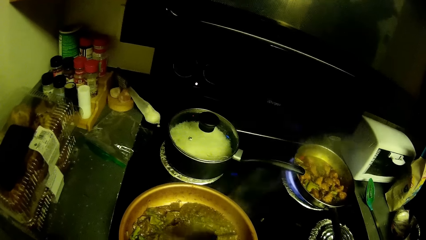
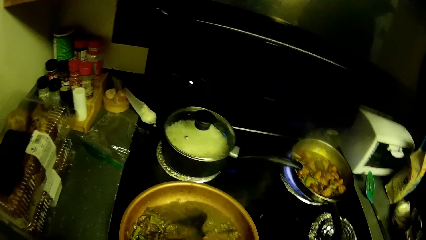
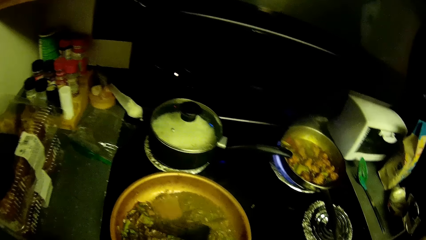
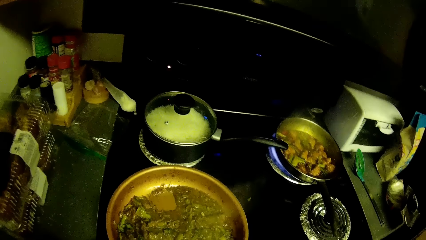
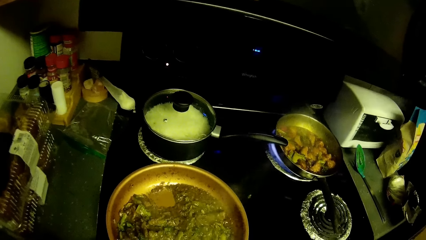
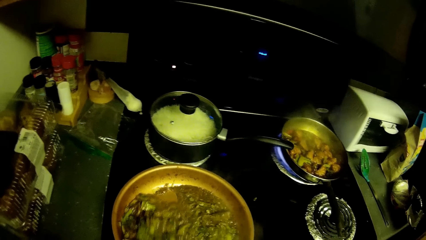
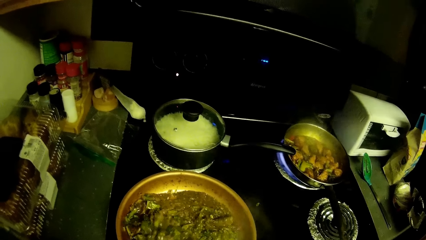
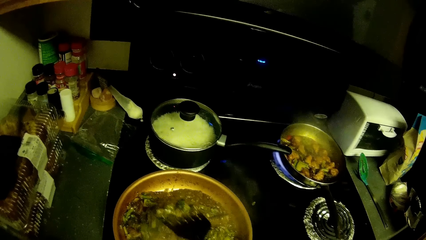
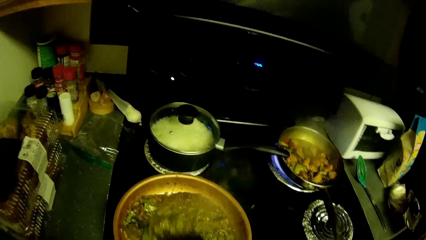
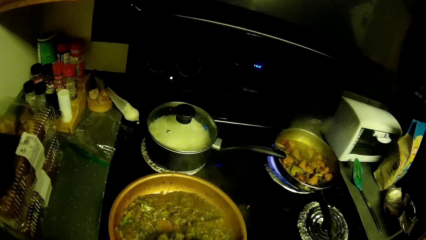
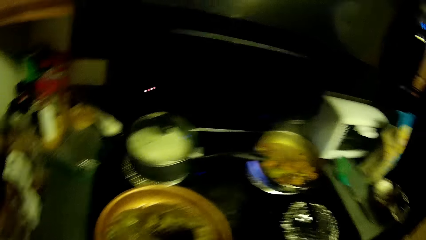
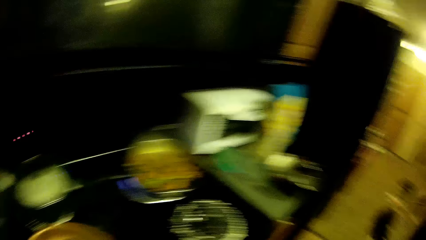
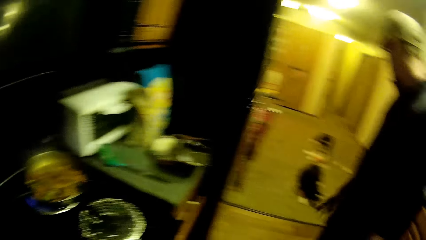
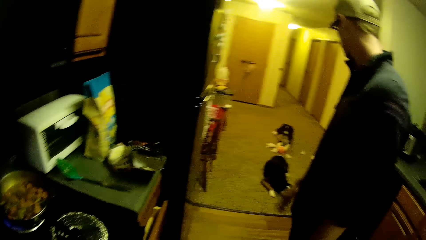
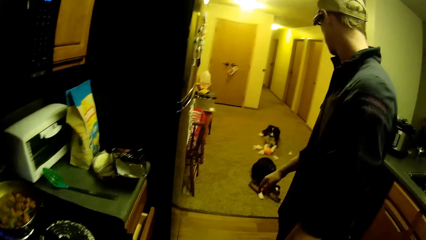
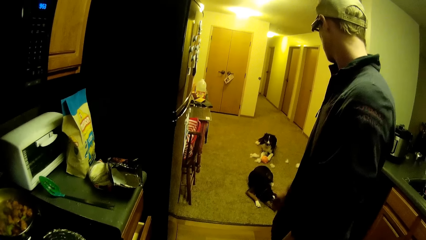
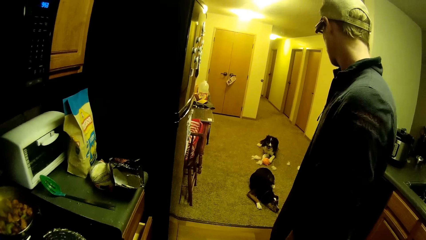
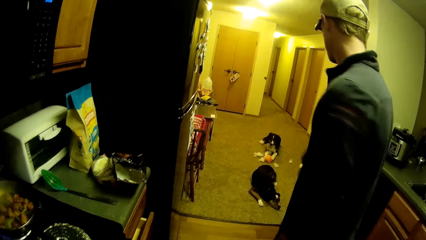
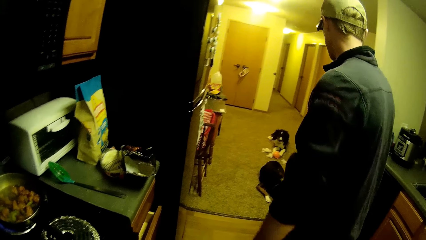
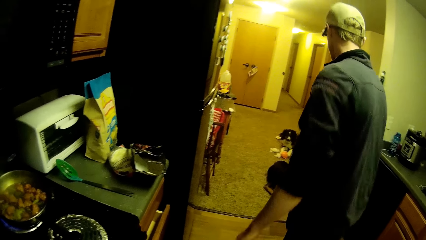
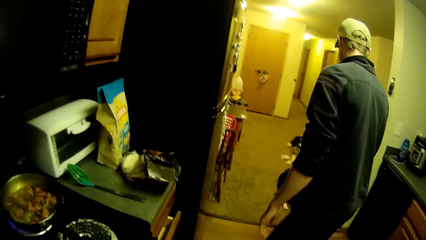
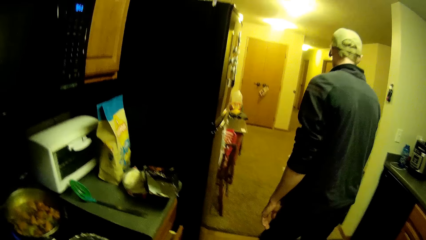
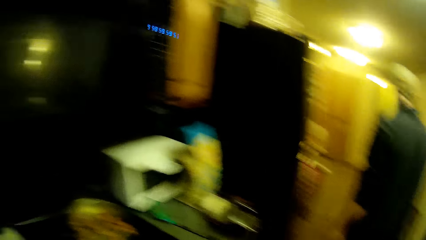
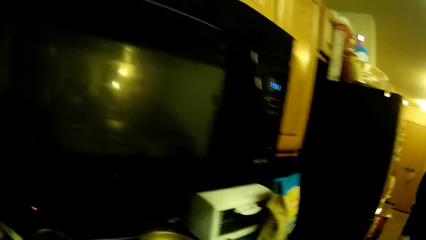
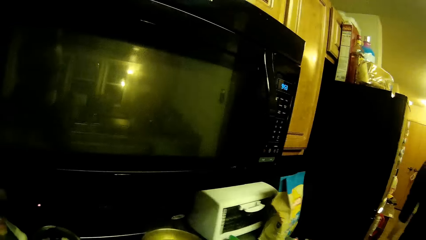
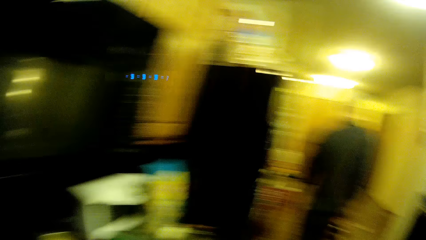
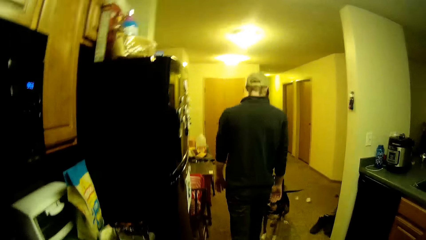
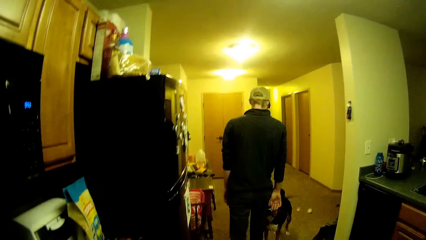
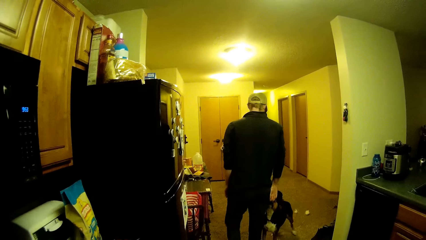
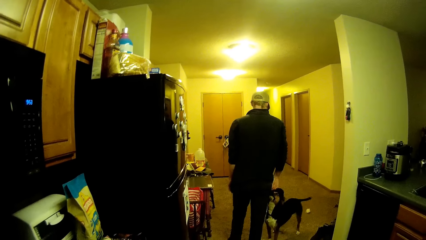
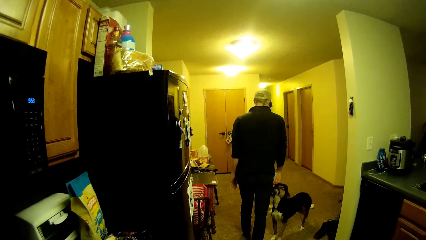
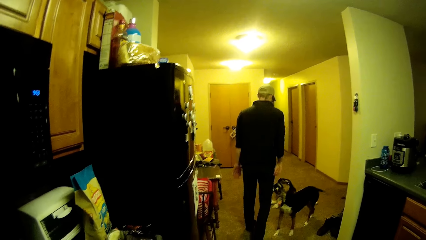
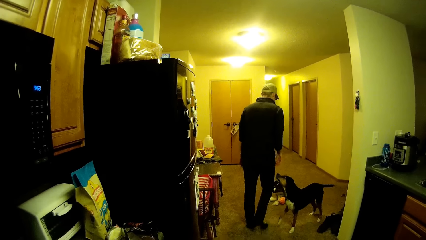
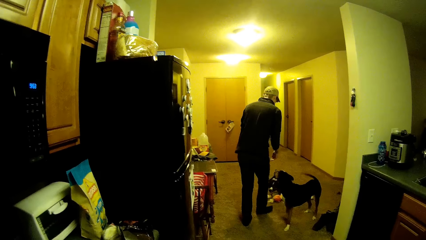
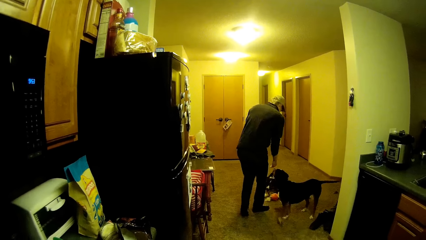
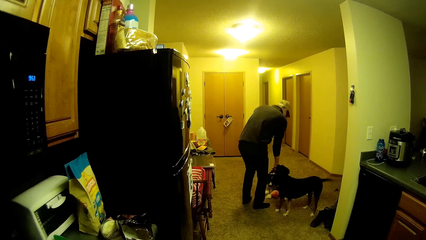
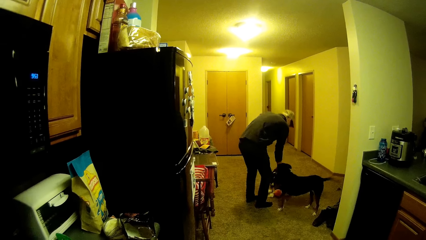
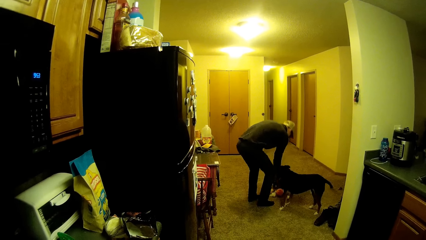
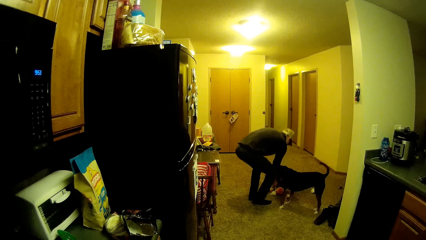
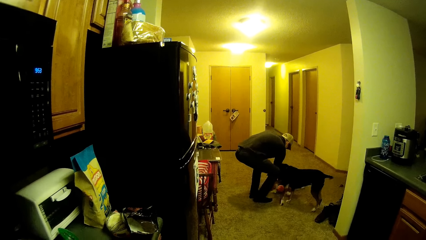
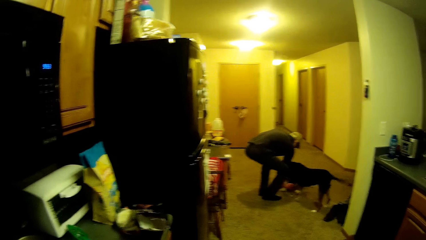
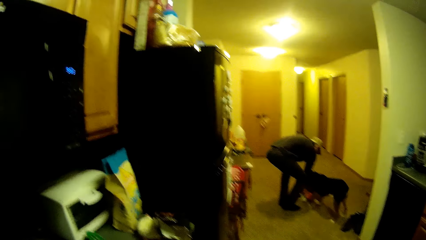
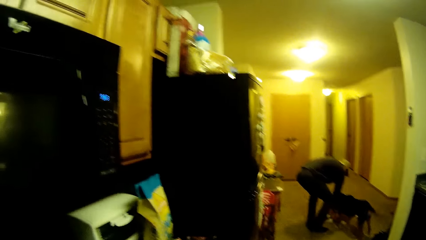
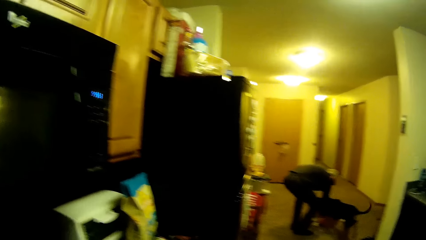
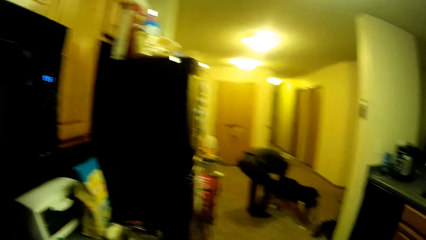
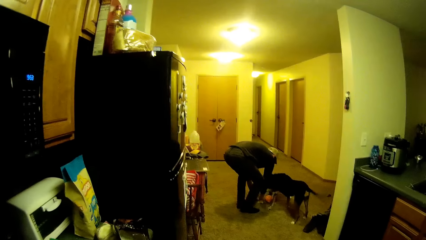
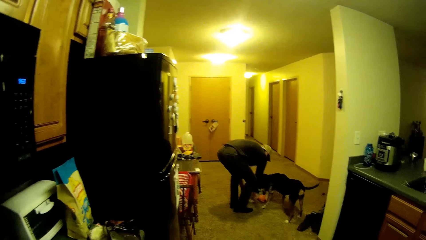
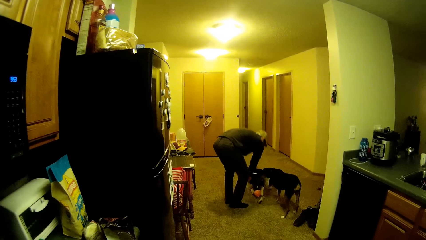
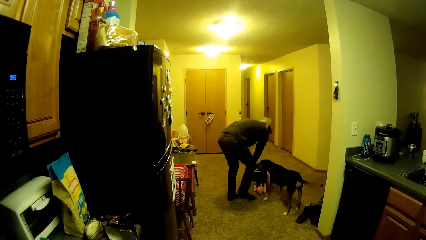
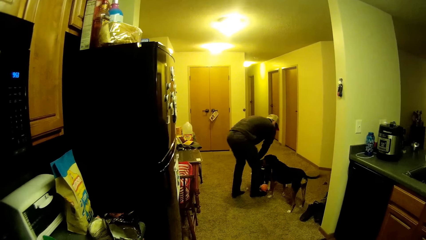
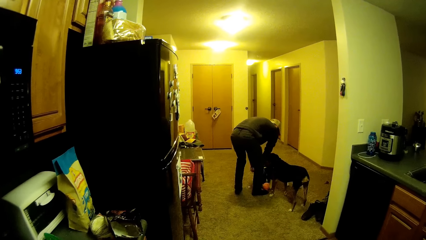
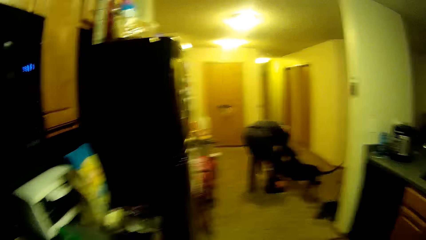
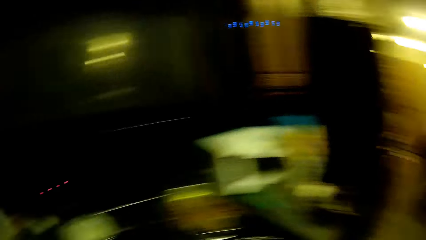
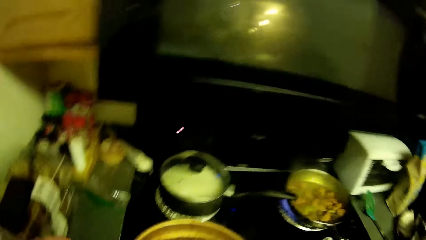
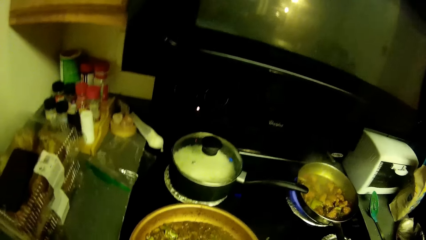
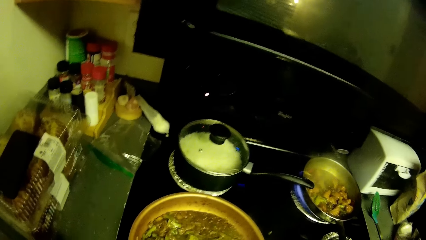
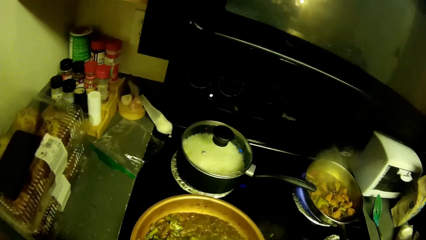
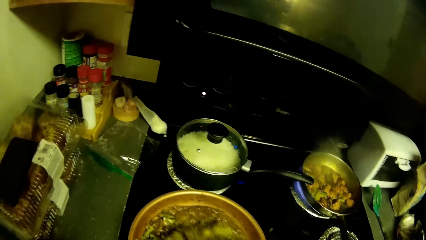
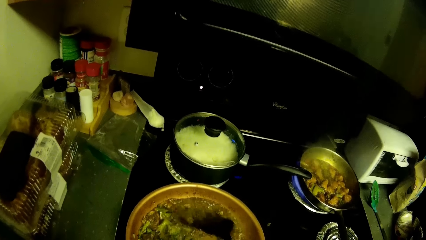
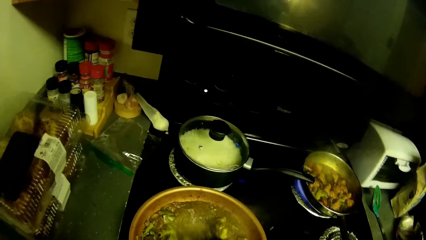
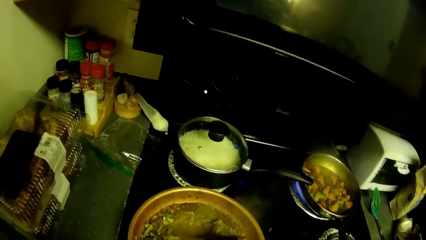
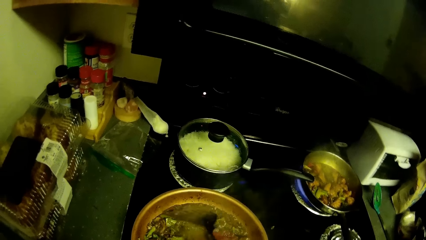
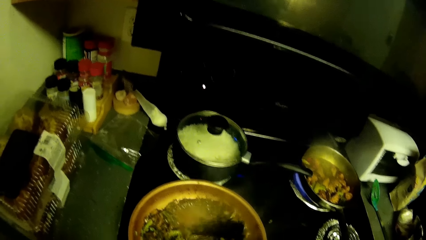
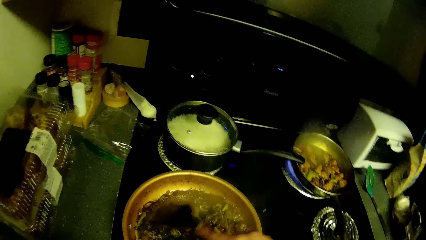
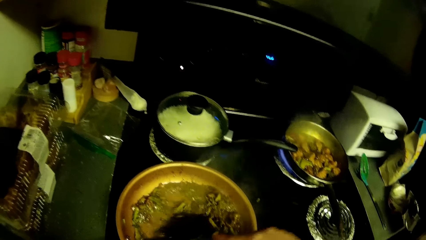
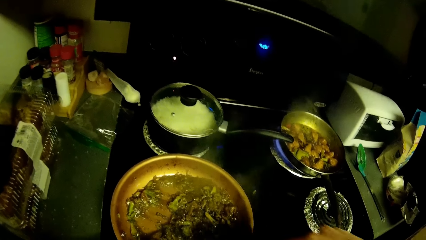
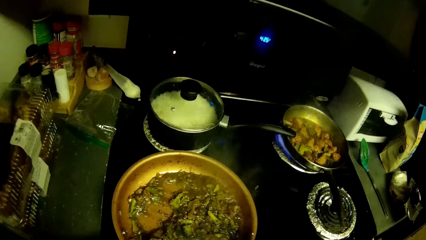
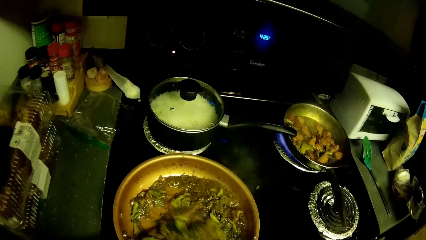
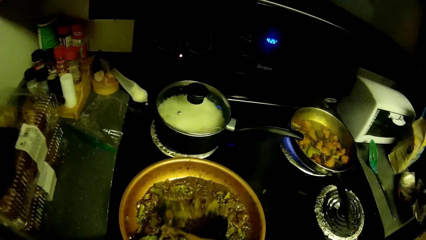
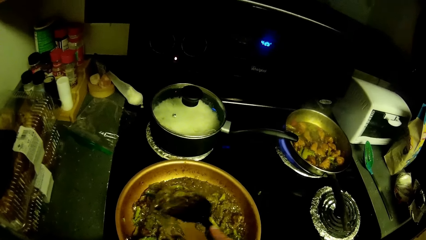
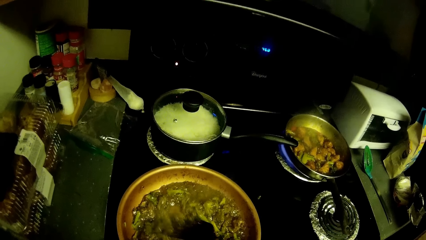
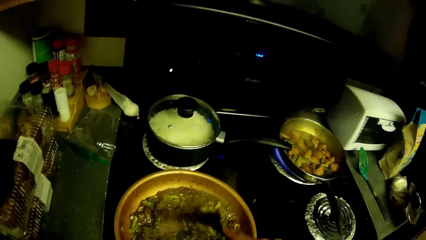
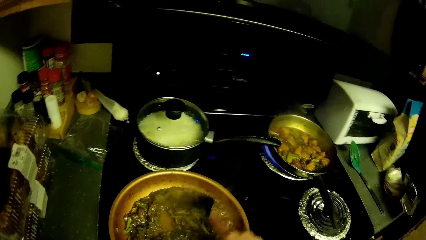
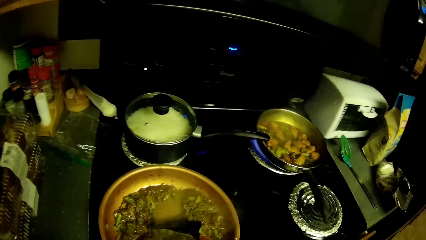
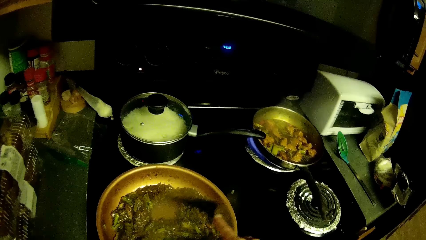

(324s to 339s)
The camera wearer looks at the dogs. They look at a man. The man looks at the dogs. The man walks to the dogs. The man plays with the dogs. The camera wearer looks at the dogs. They look at a cooking pot. They stir stew with a spoon.
